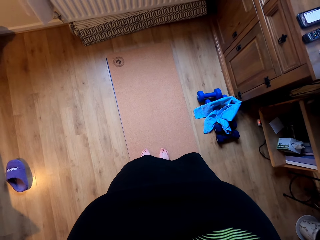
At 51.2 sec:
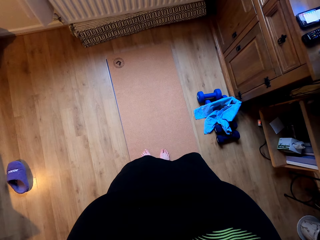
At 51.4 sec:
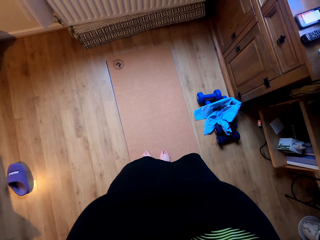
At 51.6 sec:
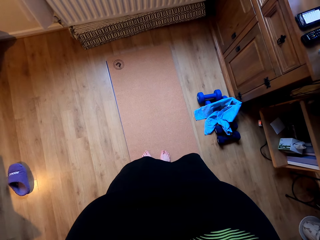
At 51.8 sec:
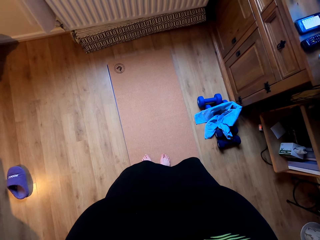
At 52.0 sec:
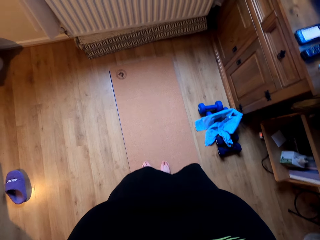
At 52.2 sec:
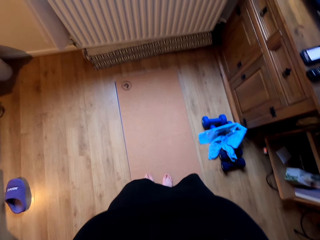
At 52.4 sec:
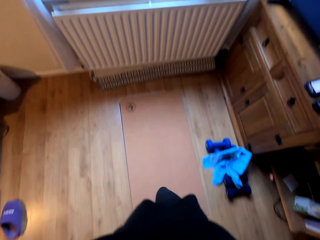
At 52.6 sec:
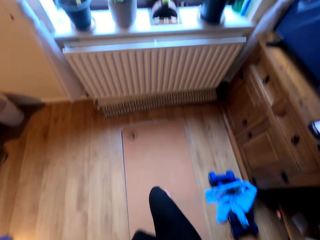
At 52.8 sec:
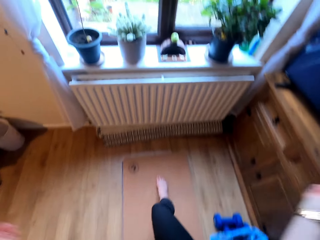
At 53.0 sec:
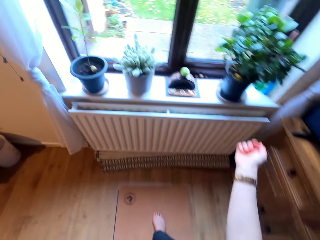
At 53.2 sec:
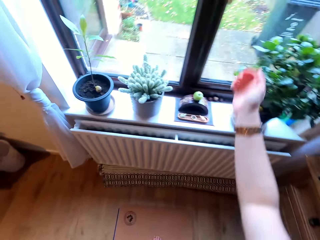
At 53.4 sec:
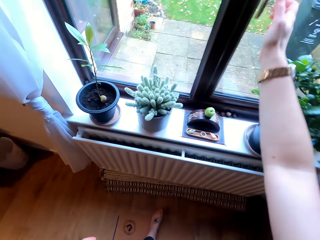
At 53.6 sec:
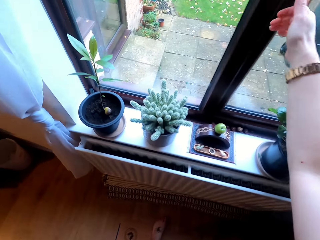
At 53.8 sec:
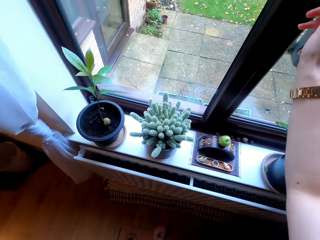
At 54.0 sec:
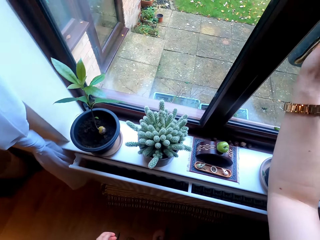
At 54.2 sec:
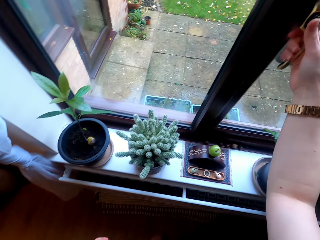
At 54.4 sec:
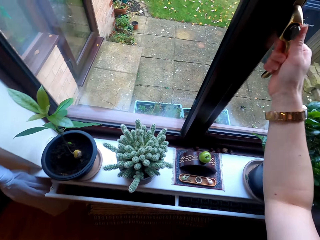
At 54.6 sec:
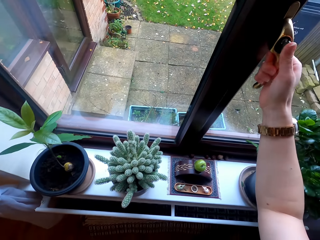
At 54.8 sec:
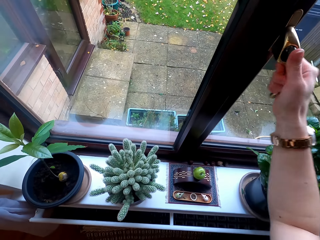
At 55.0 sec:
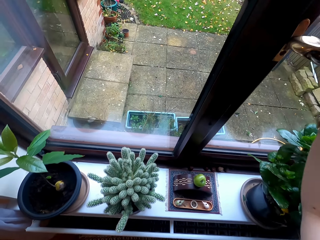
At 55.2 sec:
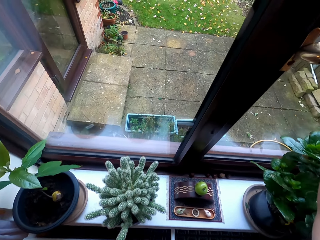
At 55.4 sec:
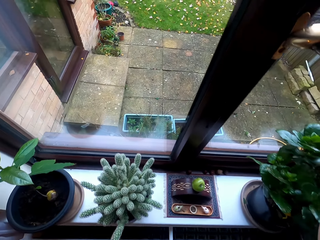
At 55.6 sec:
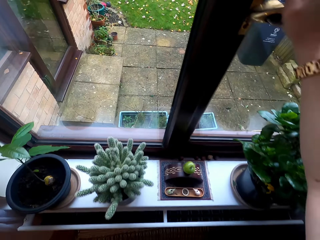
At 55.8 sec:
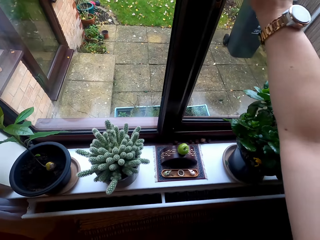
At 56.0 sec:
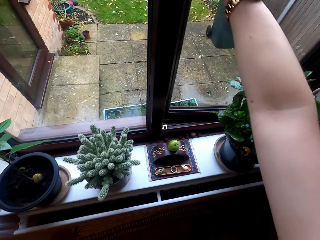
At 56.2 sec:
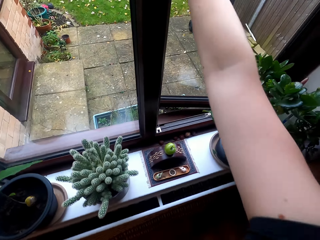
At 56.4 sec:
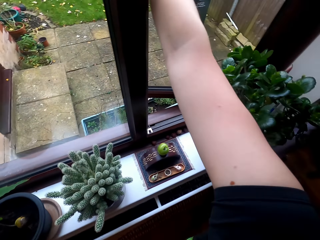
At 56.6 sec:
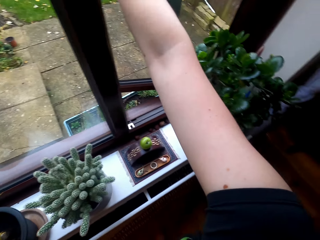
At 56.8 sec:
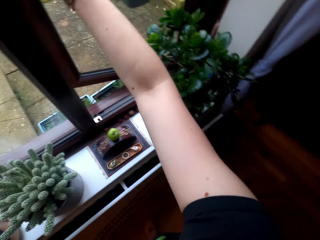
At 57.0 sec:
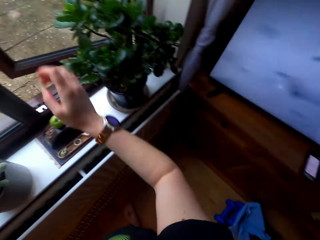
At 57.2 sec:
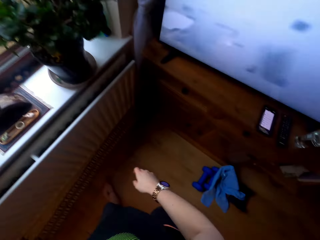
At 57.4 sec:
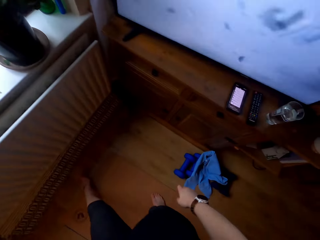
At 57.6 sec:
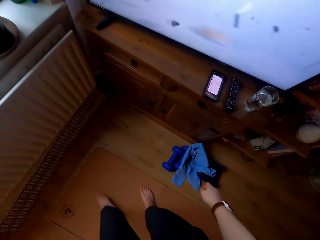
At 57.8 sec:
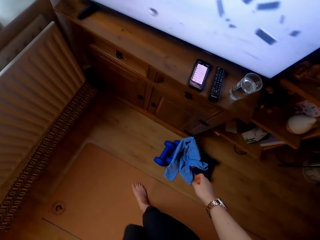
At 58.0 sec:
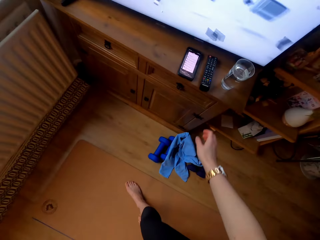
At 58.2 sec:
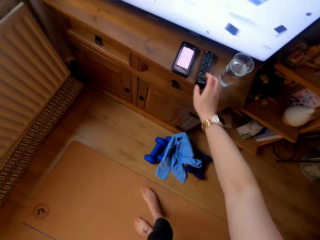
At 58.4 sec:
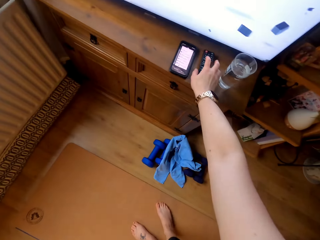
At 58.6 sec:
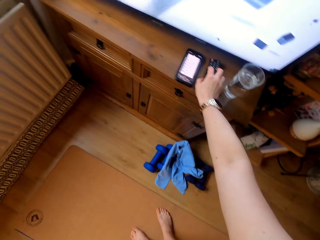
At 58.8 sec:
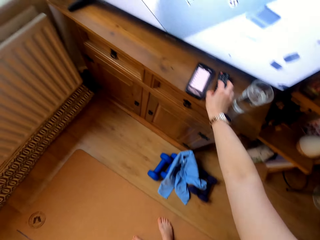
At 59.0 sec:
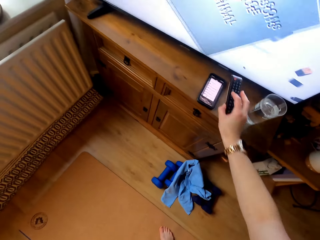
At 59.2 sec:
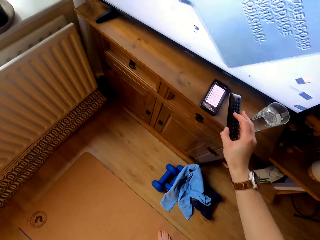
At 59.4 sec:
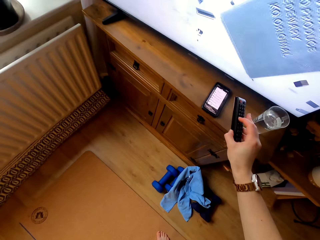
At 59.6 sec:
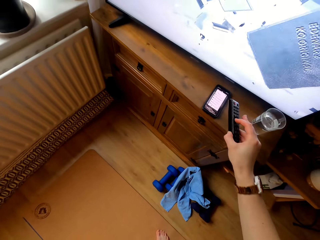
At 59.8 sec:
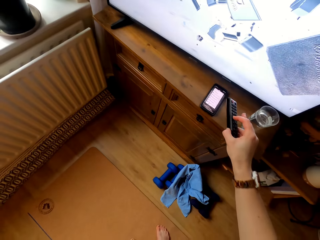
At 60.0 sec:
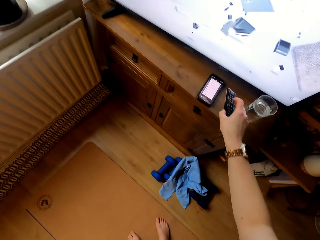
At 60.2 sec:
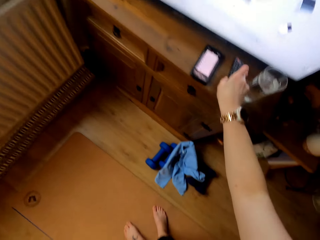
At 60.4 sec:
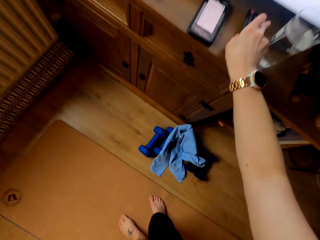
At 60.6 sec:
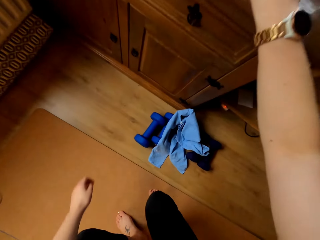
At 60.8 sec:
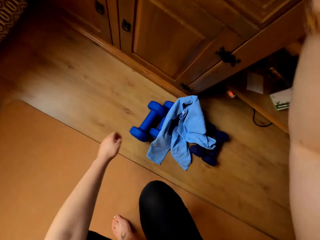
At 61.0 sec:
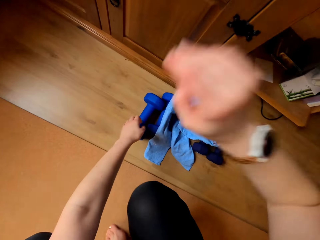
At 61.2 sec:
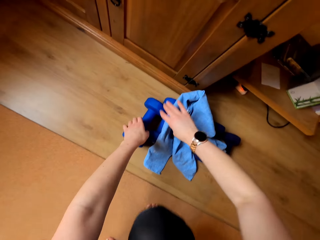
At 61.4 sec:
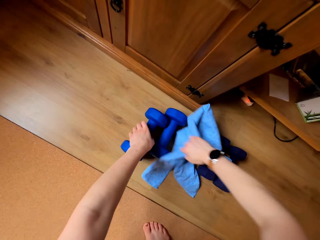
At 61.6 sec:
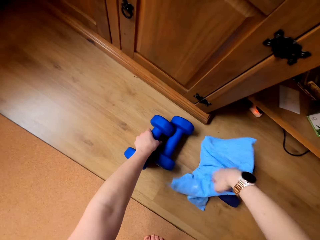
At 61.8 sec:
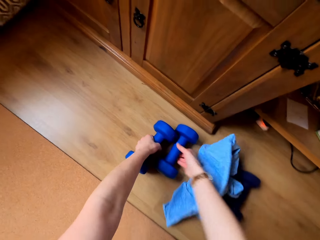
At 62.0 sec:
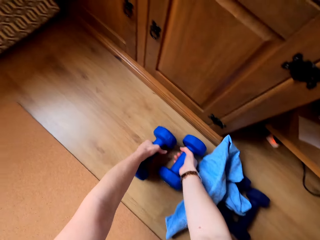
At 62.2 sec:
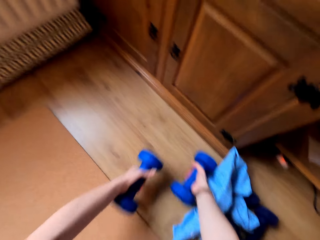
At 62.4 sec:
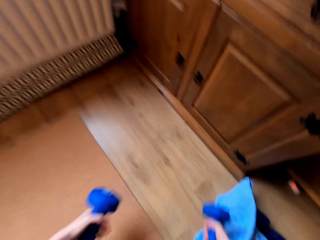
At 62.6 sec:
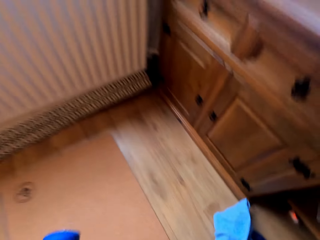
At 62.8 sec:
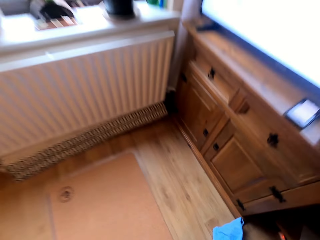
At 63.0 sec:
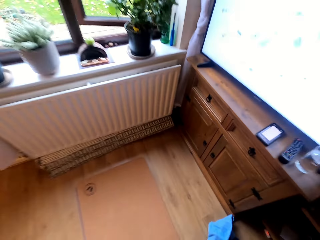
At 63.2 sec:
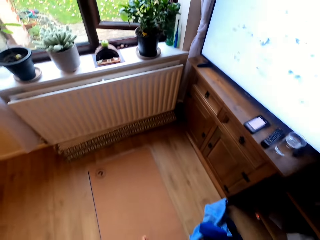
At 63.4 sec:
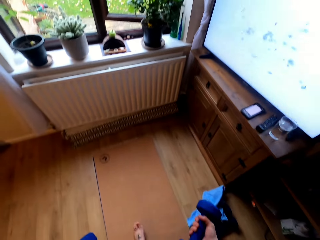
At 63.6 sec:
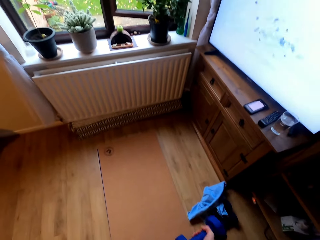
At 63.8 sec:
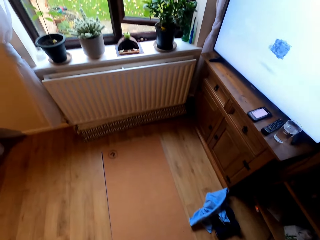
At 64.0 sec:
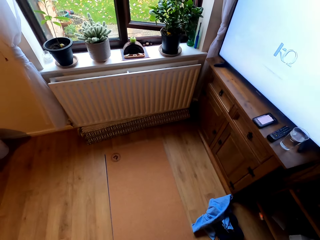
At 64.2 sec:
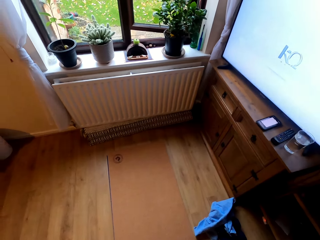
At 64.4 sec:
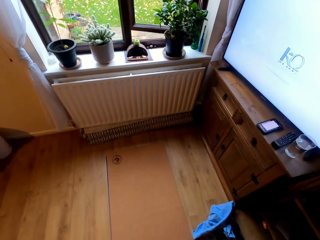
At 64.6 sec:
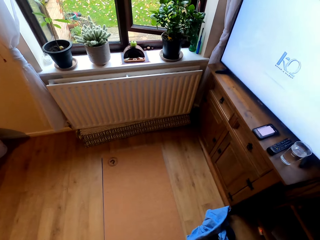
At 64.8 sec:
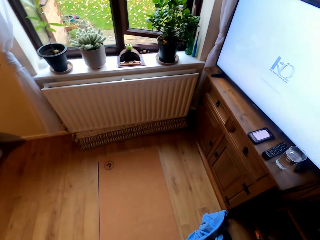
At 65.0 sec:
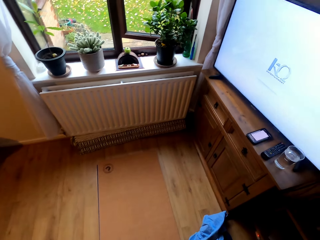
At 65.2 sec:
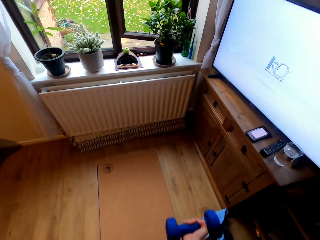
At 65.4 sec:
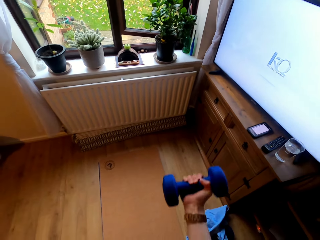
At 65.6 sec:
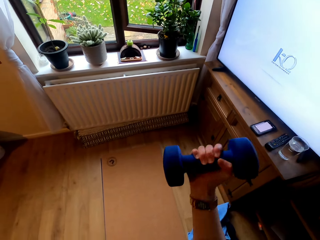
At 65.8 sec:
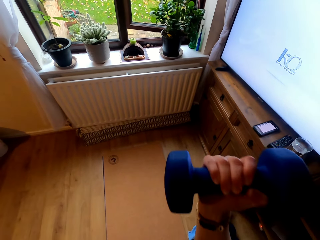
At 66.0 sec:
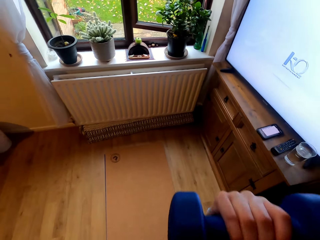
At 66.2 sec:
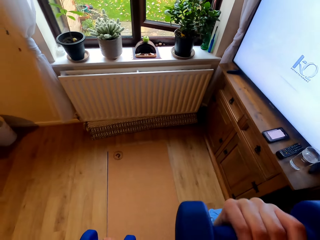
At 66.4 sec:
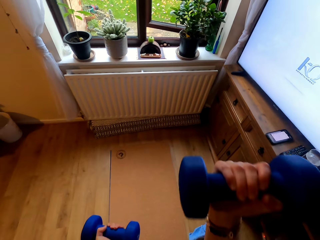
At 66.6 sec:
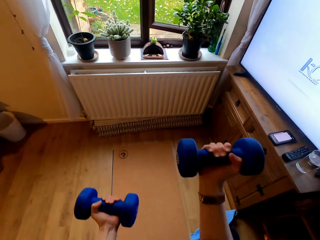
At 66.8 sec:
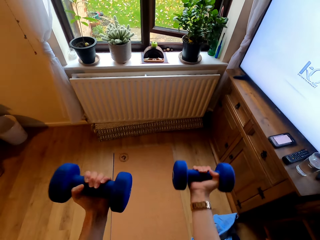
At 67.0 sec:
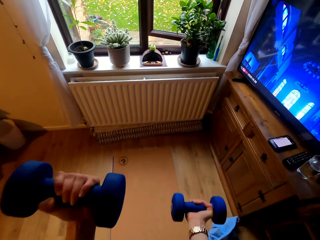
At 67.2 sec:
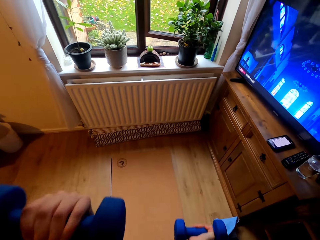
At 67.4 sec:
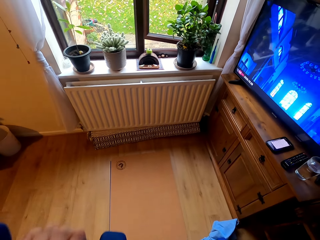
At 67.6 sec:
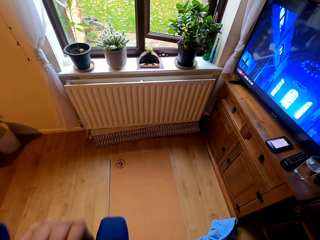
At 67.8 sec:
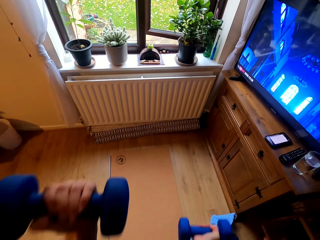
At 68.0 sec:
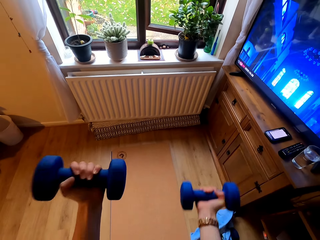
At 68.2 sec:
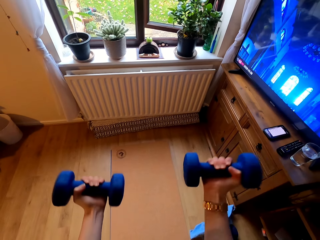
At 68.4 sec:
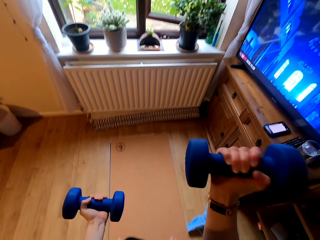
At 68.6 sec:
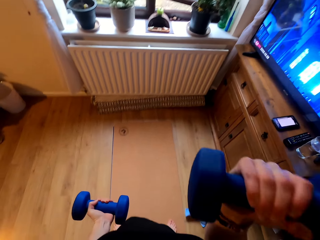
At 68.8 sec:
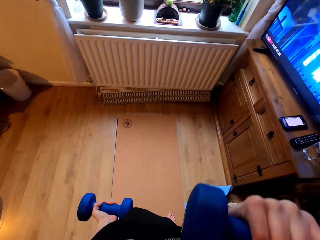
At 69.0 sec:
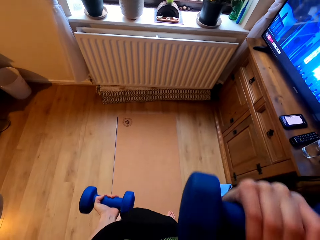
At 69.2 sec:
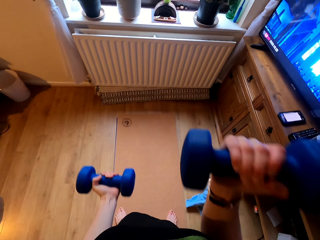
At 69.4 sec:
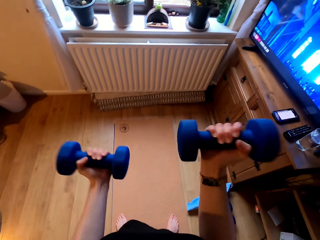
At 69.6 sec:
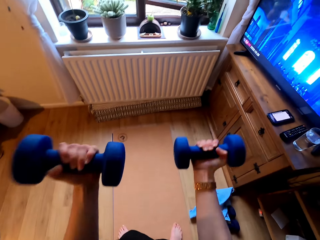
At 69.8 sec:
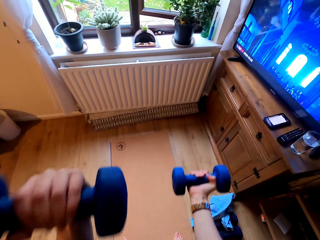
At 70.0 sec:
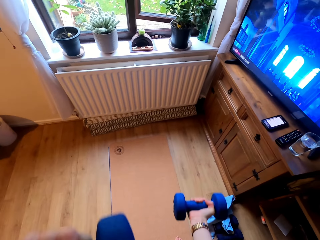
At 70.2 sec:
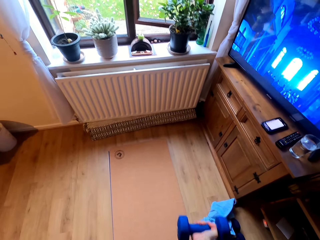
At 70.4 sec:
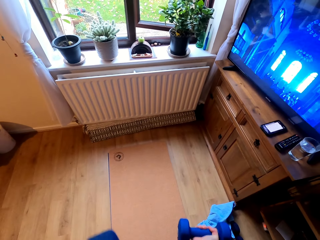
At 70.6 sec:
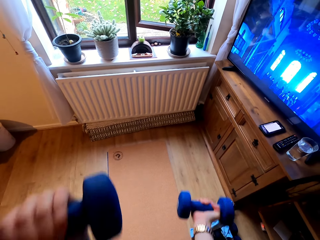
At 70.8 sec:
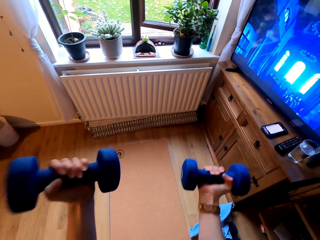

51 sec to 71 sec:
The camera wearer opens a window. They pick up a remote on a table. They operate the remote on a television. They put the remote on the table. They hold a dumbbell. They pick up dumbbells on the floor. They move a cloth. They hold the dumbbell. They lift the dumbbells. They do exercise.

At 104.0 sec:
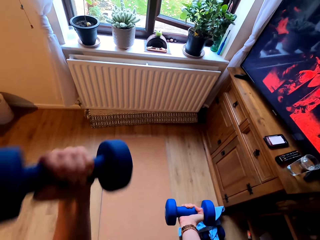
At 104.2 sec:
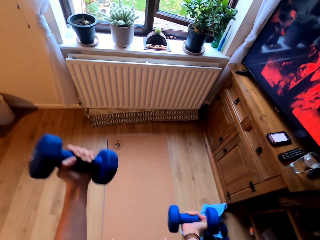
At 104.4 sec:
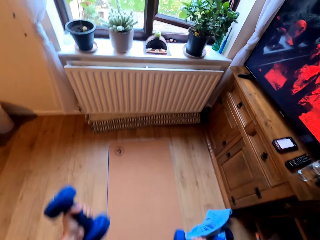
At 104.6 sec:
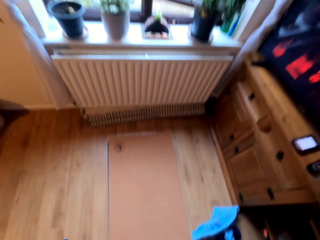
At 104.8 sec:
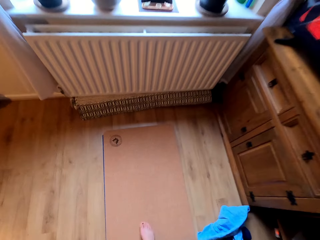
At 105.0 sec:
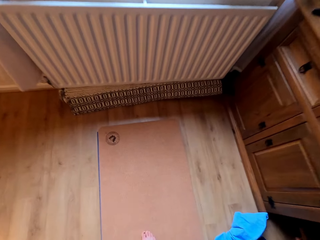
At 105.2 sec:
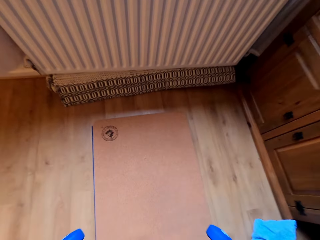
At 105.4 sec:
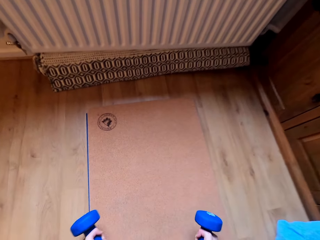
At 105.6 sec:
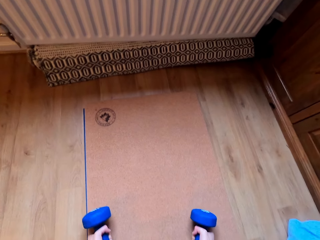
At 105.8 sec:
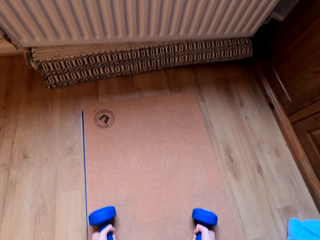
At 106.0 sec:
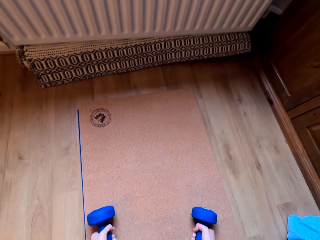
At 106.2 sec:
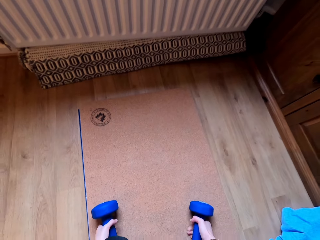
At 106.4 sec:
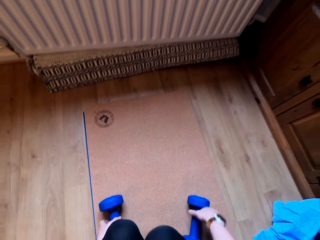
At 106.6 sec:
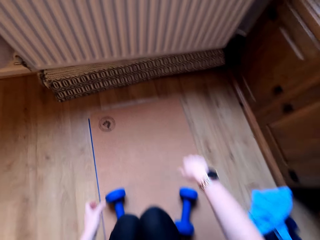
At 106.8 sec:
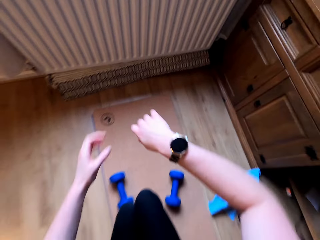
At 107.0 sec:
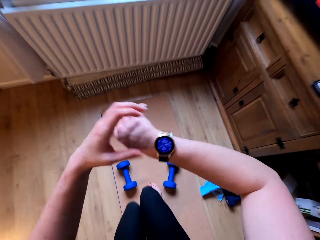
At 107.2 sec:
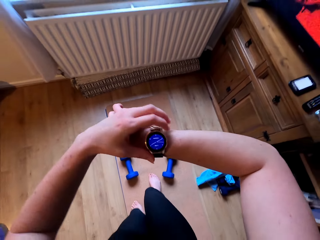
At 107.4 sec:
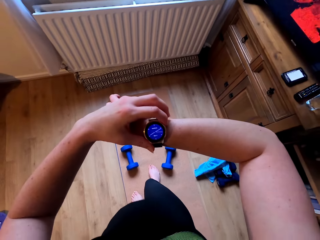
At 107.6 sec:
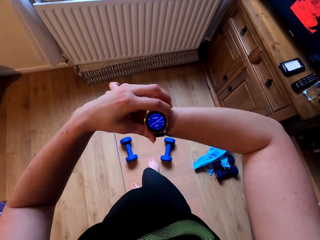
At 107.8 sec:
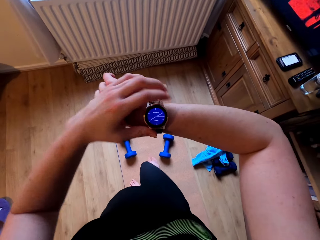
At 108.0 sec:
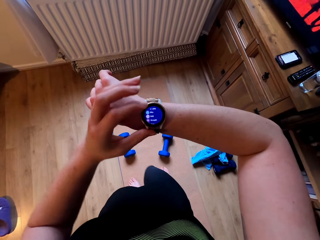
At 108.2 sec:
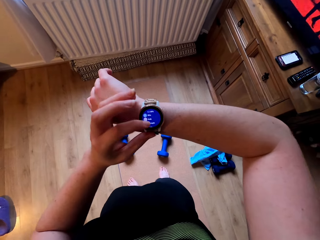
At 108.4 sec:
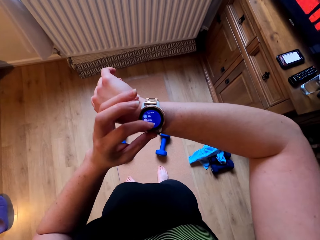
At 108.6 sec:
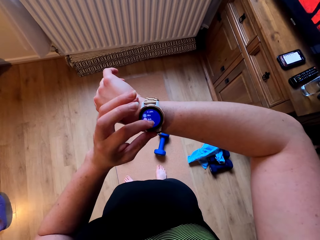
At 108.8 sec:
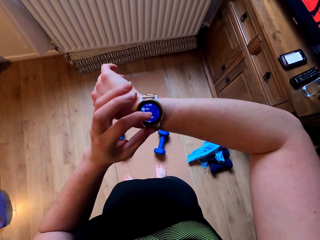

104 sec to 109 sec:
The camera wearer puts the dumbbells on the floor. They dial on the watch. They touch the watch.
